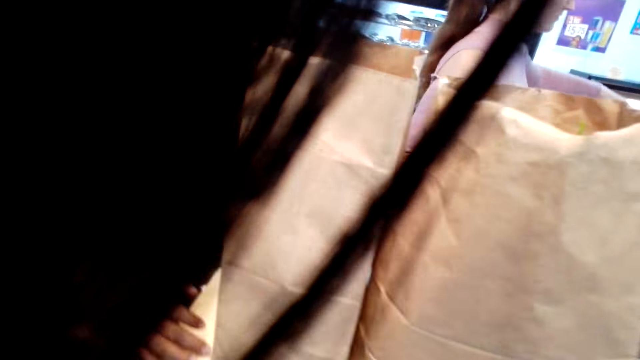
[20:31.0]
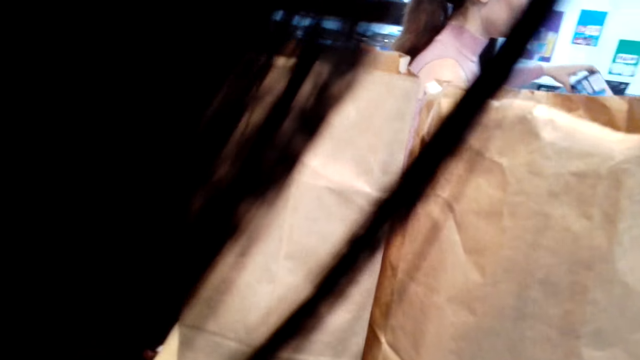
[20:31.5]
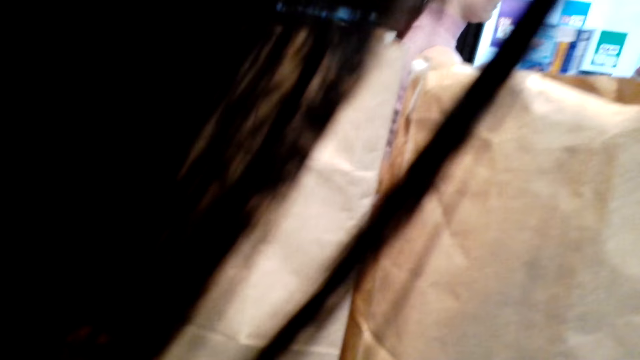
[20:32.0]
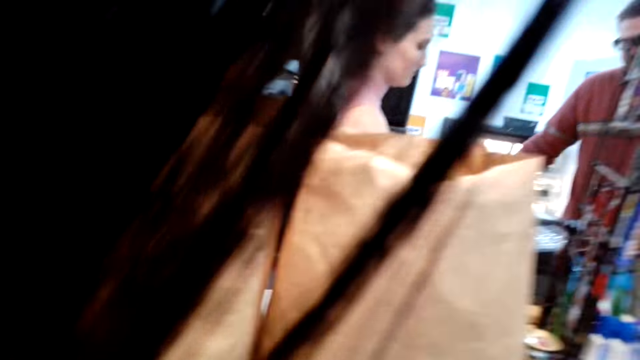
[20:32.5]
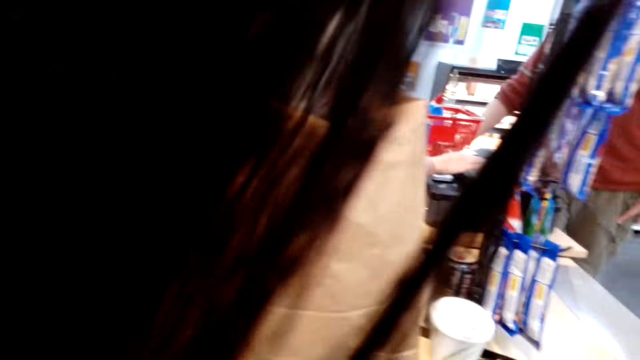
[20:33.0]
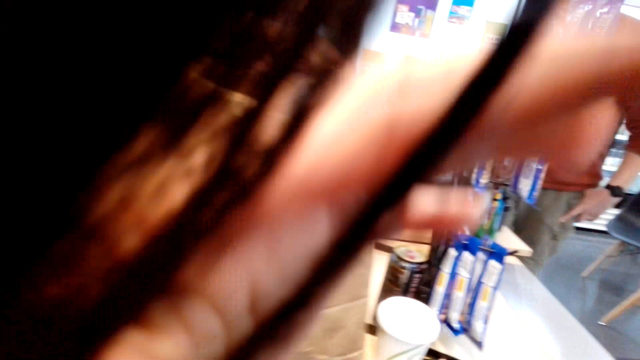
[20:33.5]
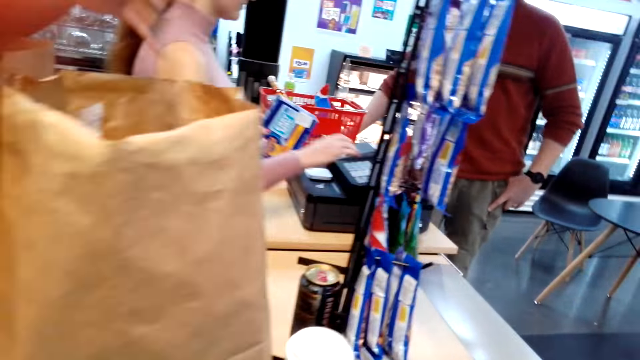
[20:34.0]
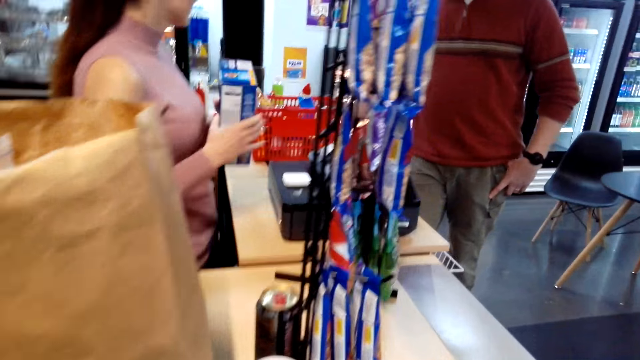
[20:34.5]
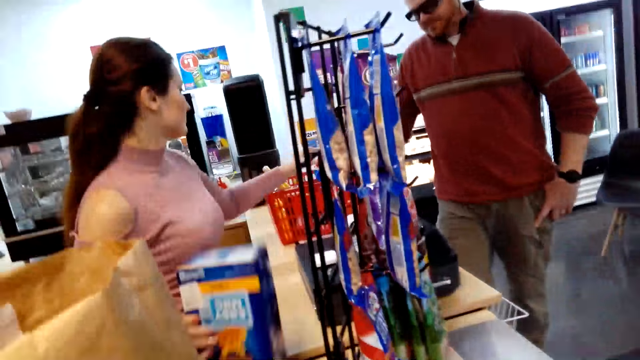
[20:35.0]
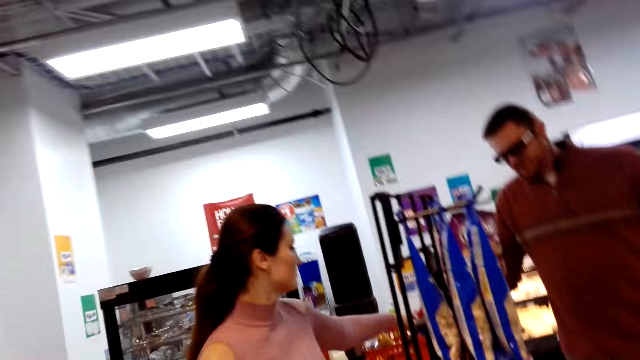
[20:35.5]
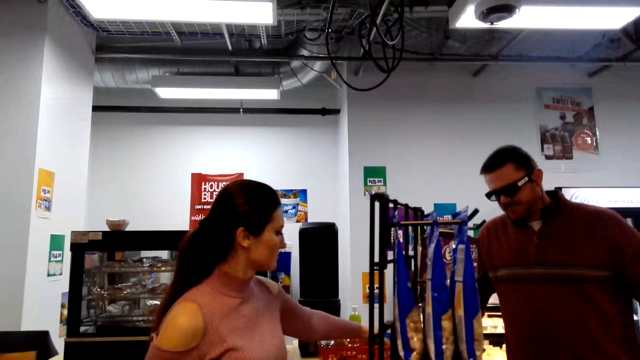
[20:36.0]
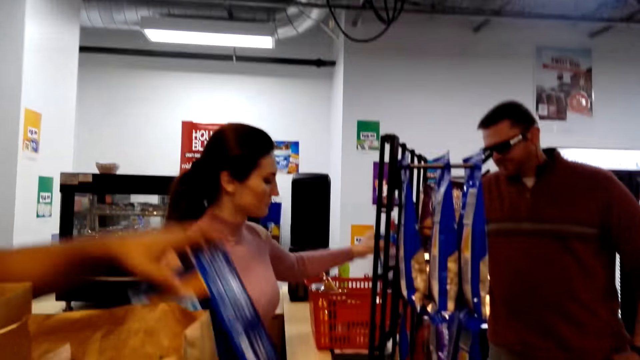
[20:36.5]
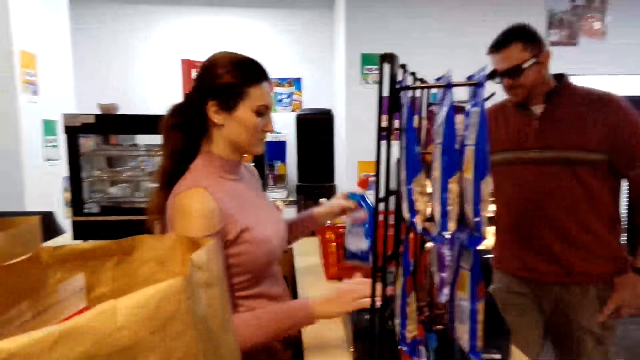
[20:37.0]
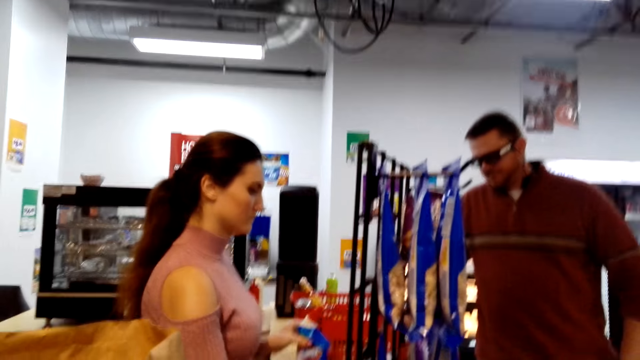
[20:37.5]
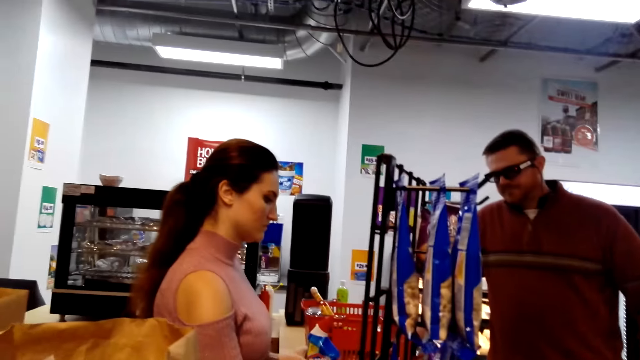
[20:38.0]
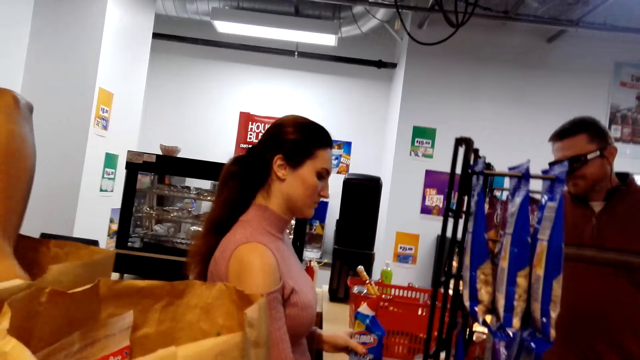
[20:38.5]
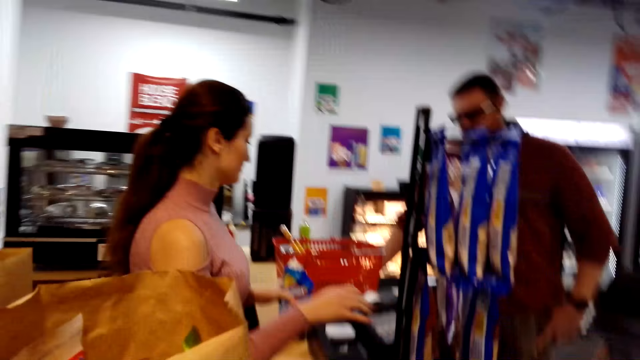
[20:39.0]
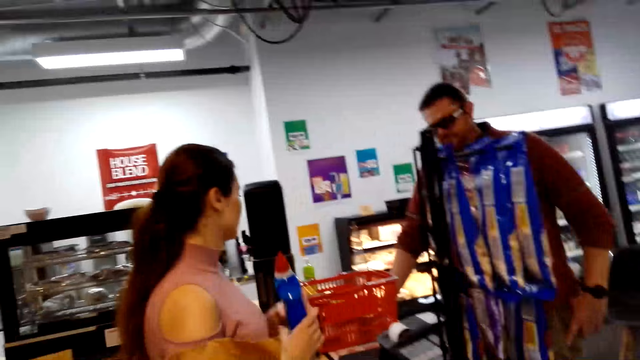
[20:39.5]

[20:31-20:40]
The cashier scans the commodities' price. The cashier picks goods from the tray. The cashier scans the commodities' price.

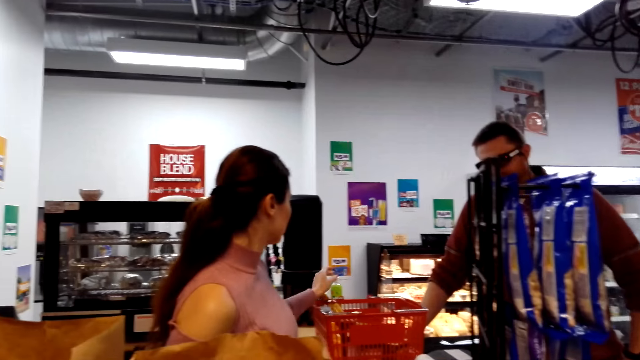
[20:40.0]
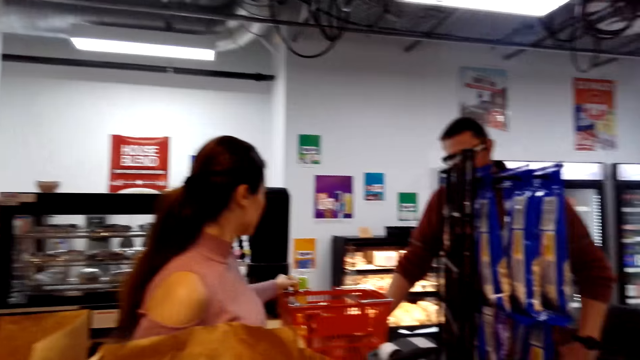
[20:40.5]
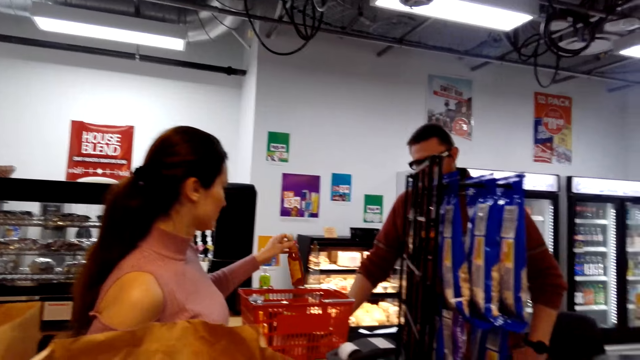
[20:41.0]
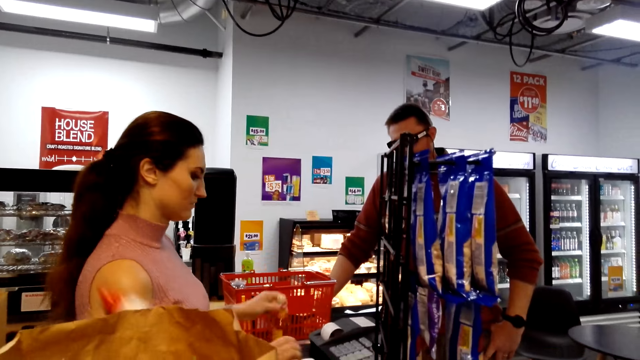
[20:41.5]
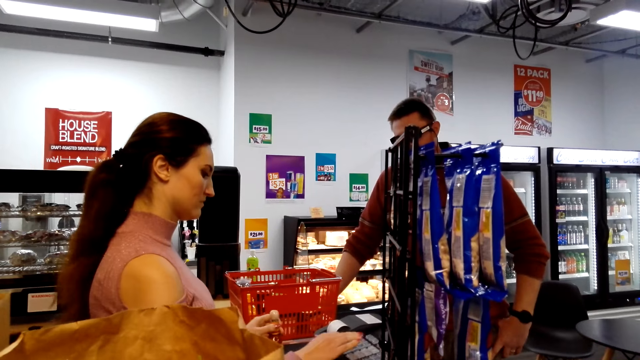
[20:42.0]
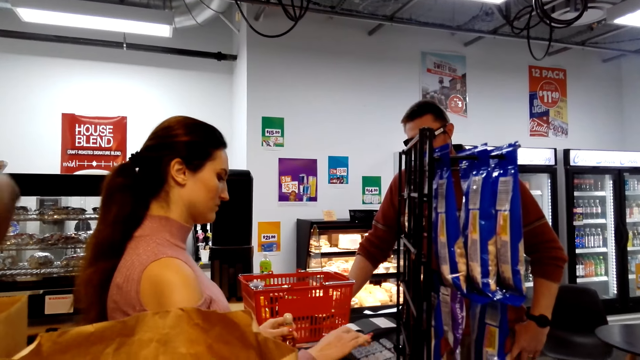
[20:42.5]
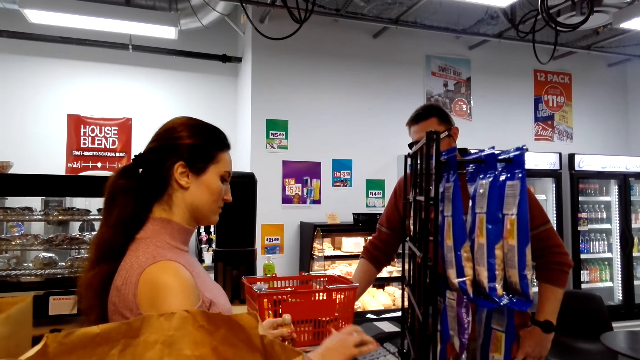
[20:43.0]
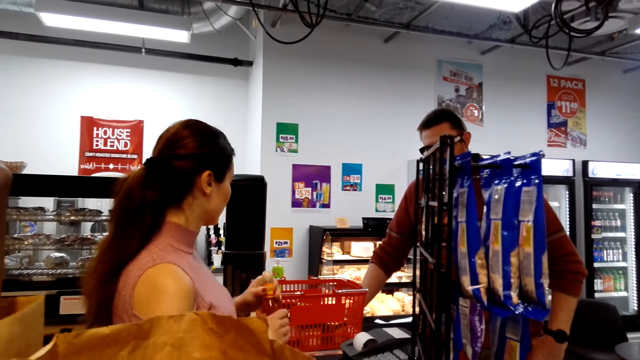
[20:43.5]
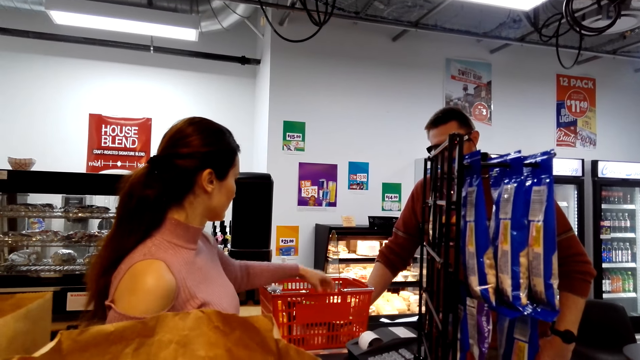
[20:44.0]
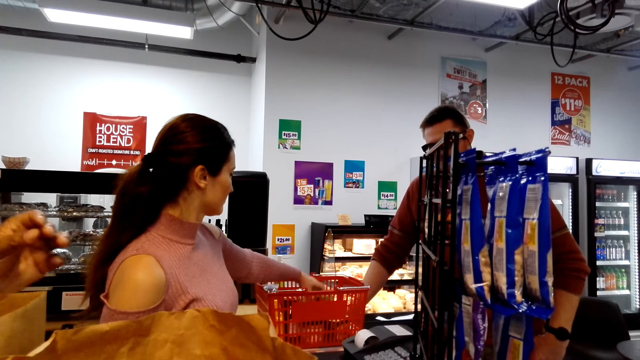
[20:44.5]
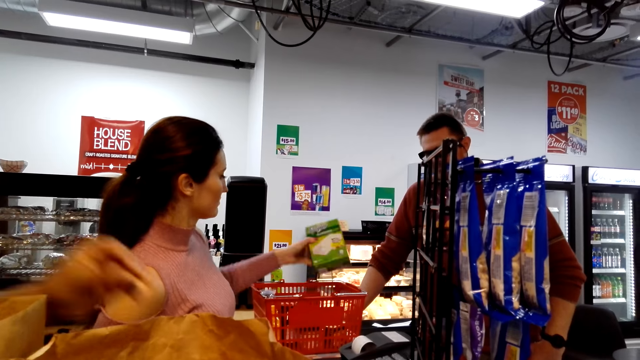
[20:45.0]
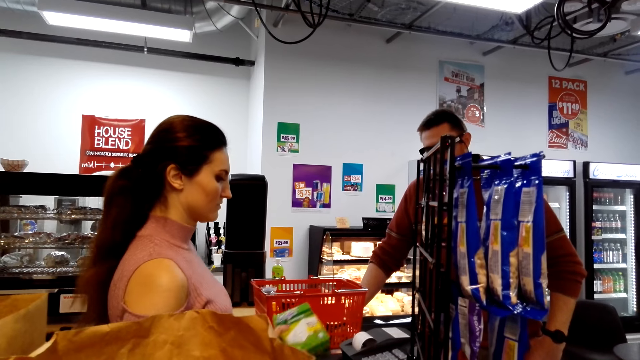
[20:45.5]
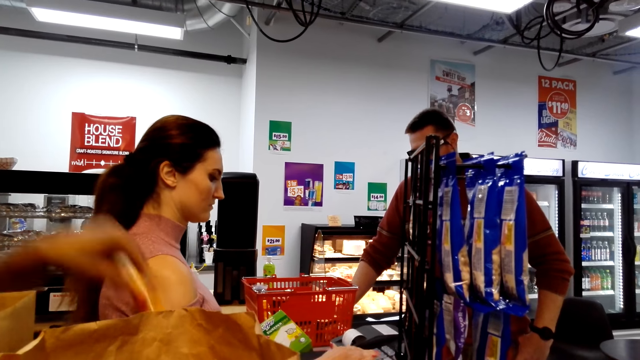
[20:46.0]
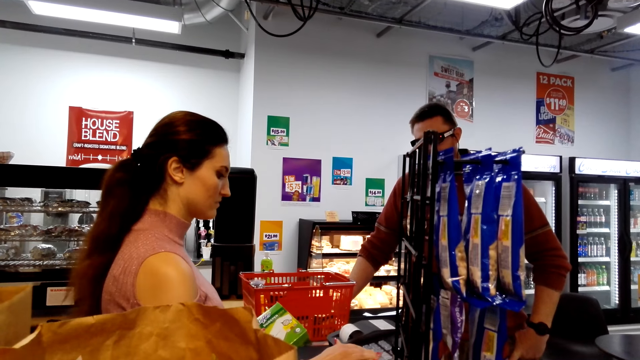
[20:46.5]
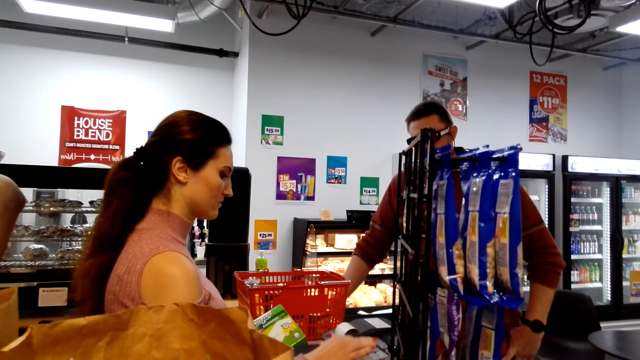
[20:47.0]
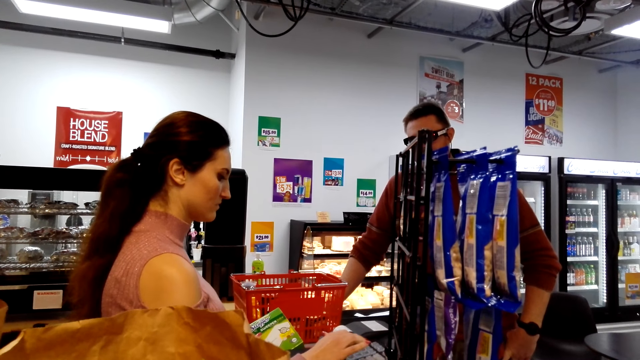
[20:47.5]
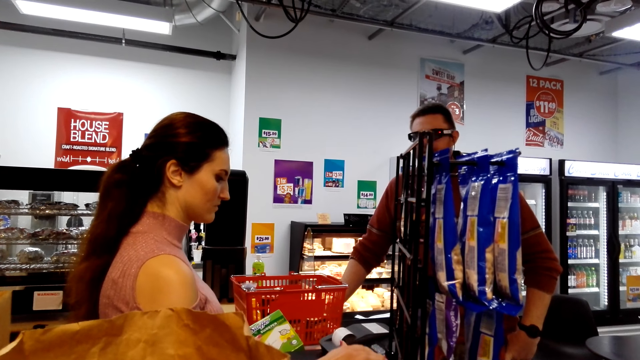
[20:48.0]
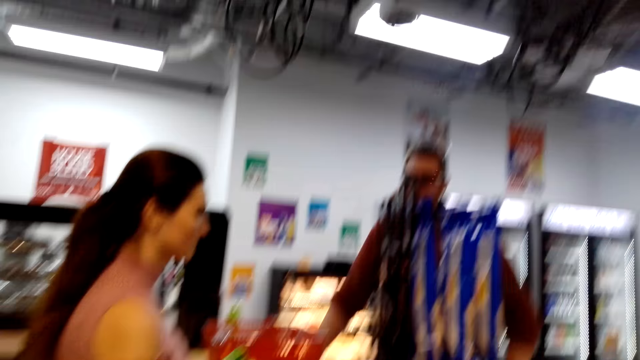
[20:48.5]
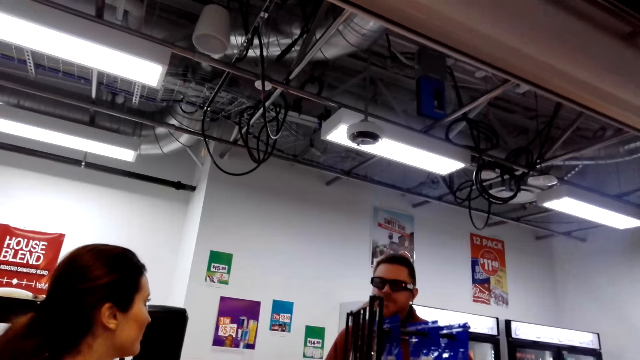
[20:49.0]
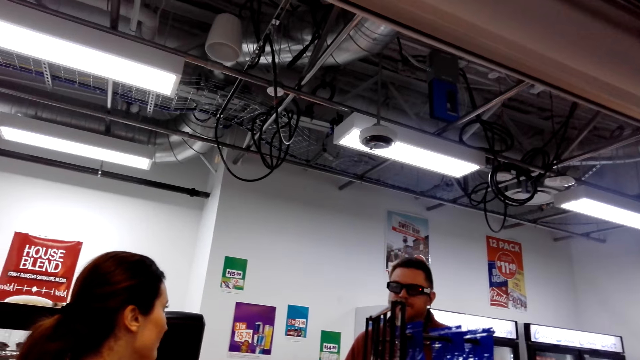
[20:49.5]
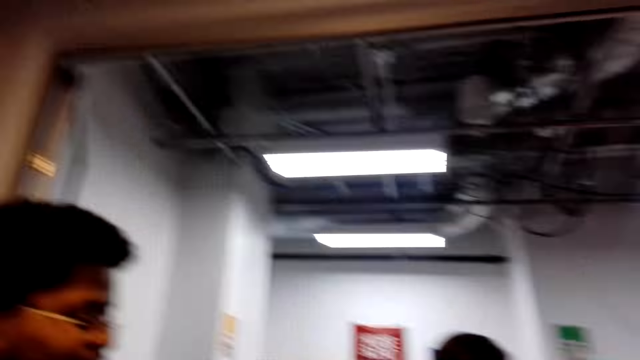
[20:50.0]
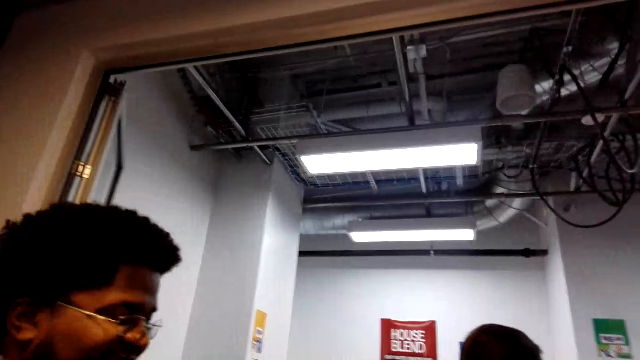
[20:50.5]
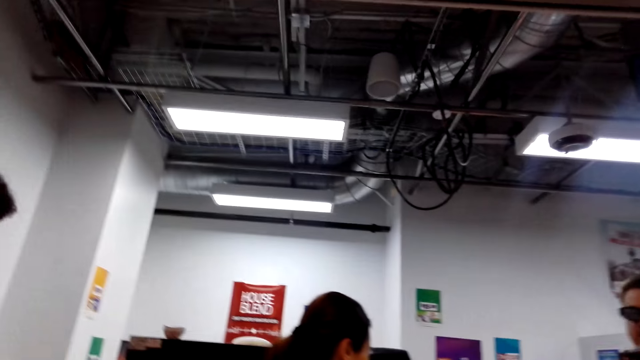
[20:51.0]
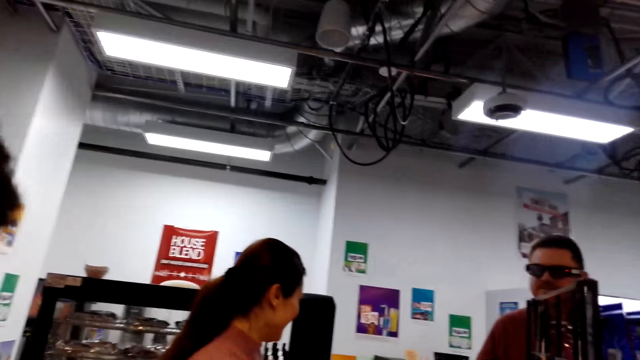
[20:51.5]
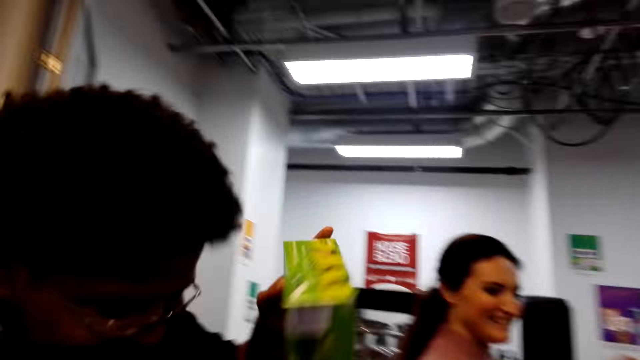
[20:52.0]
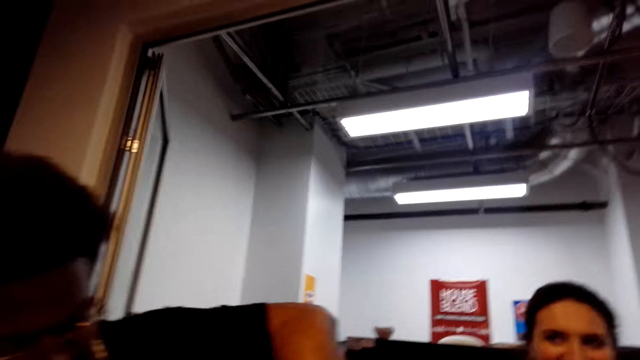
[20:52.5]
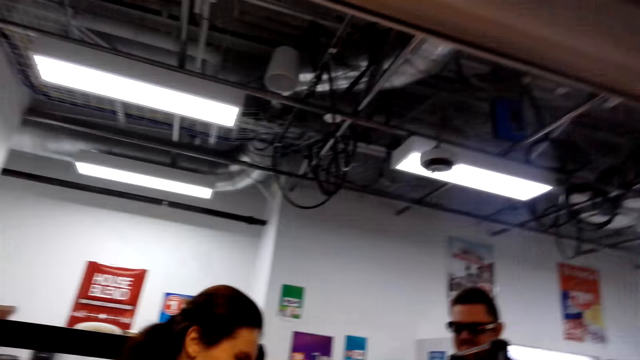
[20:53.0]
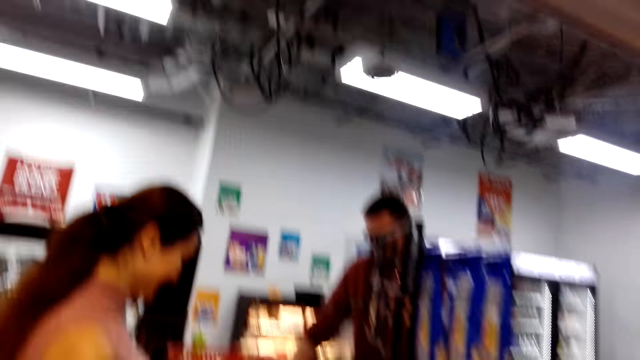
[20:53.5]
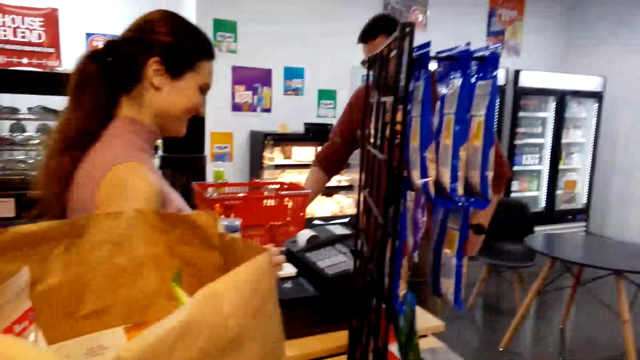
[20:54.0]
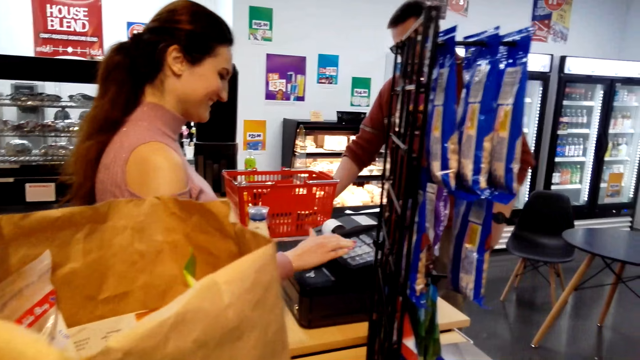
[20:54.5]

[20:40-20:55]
The cashier picks goods from the tray. The cashier scans the commodities' price. The cashier picks goods from the tray. The cashier scans the commodities' price.
